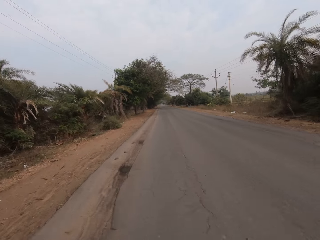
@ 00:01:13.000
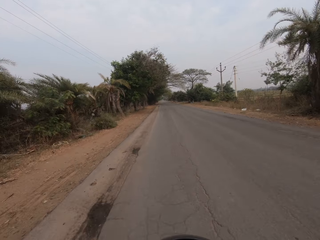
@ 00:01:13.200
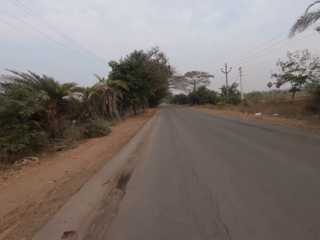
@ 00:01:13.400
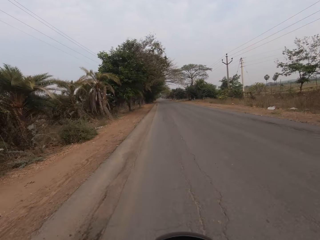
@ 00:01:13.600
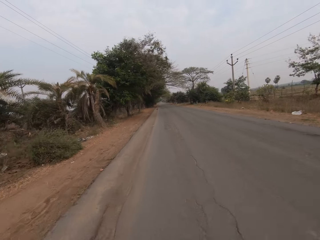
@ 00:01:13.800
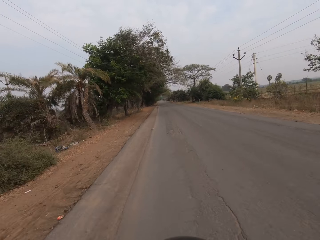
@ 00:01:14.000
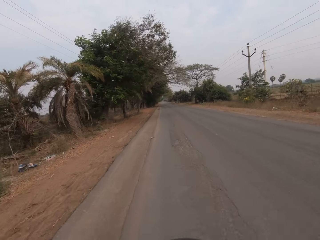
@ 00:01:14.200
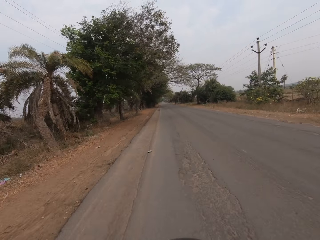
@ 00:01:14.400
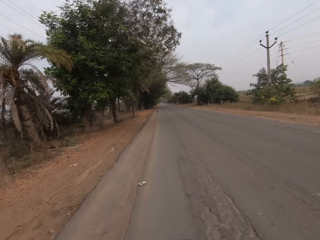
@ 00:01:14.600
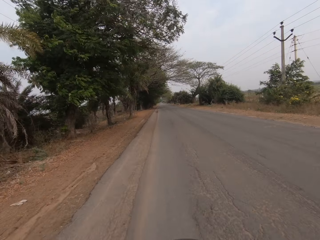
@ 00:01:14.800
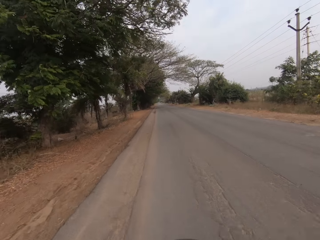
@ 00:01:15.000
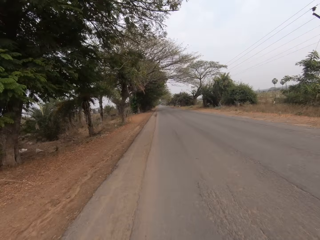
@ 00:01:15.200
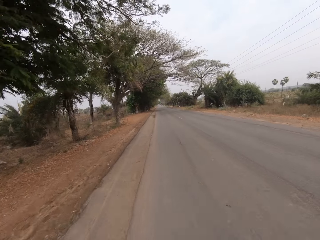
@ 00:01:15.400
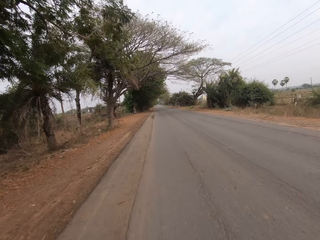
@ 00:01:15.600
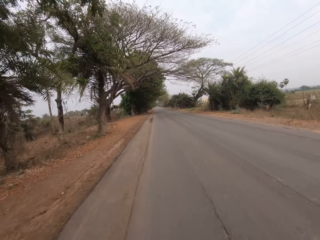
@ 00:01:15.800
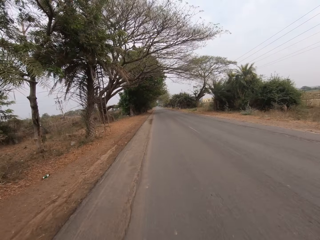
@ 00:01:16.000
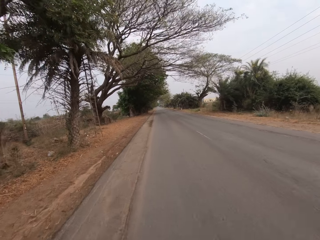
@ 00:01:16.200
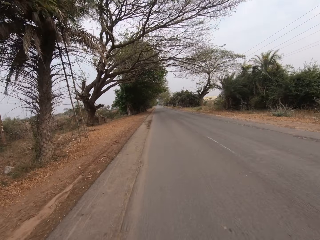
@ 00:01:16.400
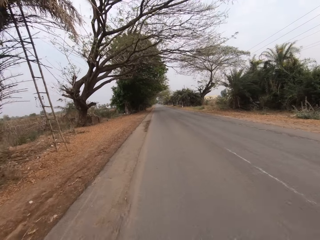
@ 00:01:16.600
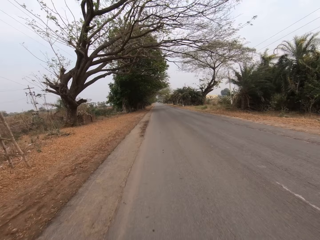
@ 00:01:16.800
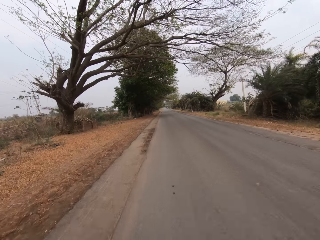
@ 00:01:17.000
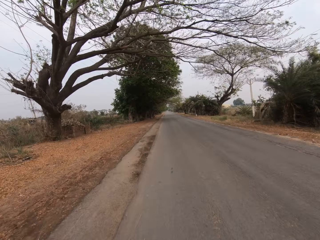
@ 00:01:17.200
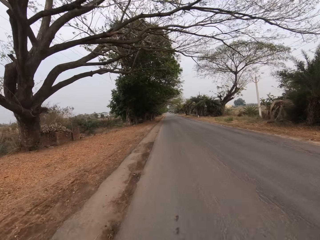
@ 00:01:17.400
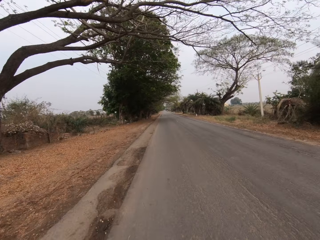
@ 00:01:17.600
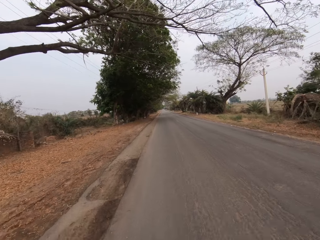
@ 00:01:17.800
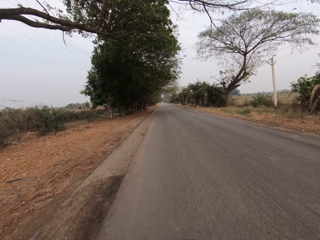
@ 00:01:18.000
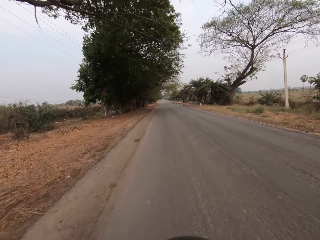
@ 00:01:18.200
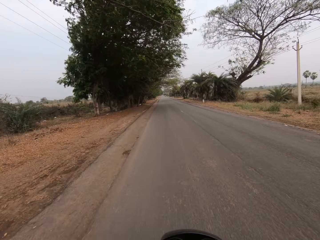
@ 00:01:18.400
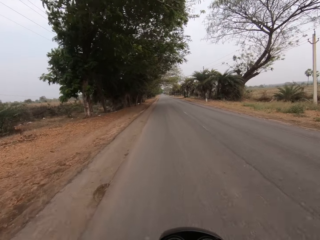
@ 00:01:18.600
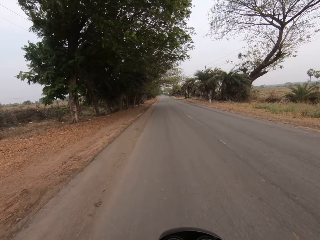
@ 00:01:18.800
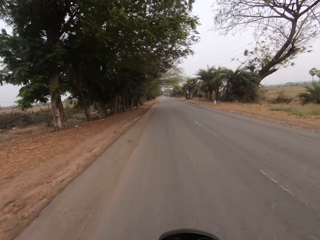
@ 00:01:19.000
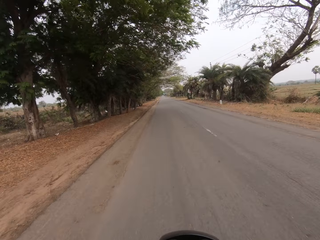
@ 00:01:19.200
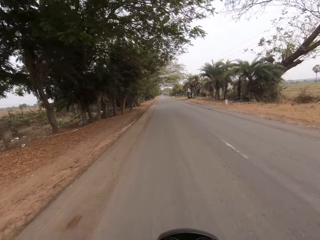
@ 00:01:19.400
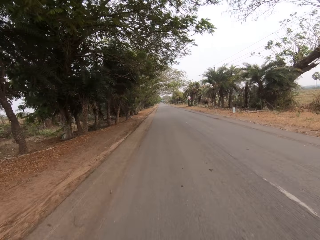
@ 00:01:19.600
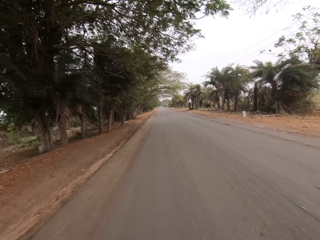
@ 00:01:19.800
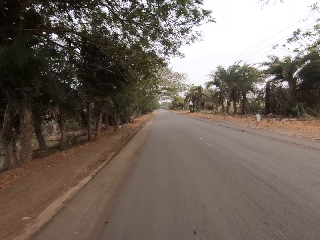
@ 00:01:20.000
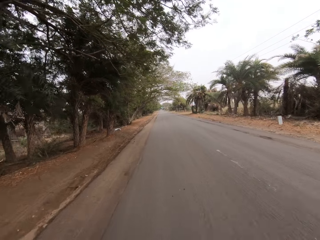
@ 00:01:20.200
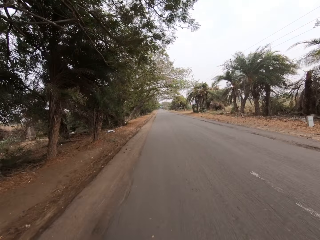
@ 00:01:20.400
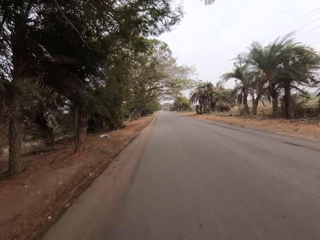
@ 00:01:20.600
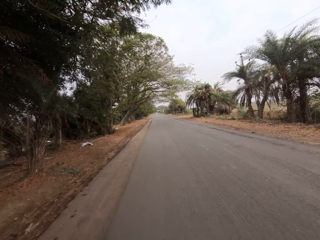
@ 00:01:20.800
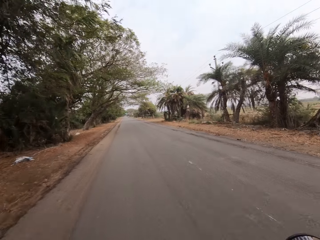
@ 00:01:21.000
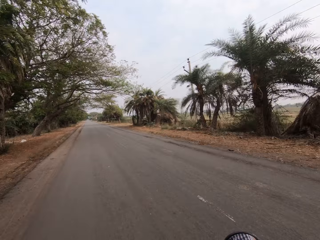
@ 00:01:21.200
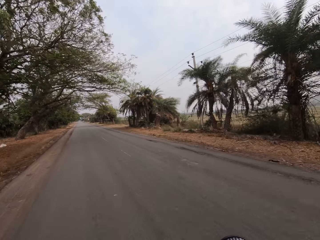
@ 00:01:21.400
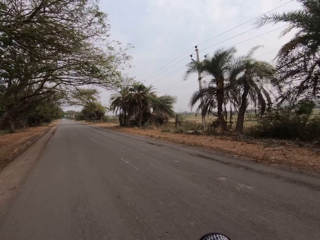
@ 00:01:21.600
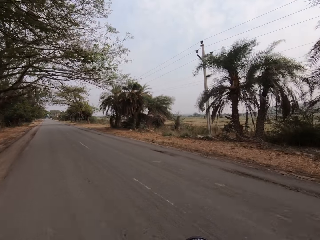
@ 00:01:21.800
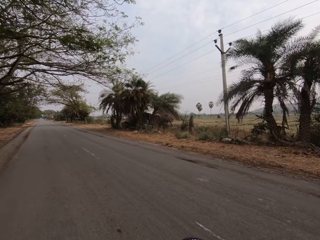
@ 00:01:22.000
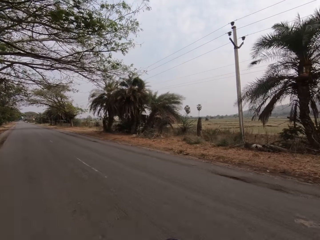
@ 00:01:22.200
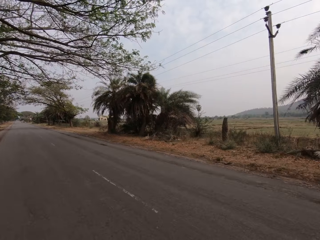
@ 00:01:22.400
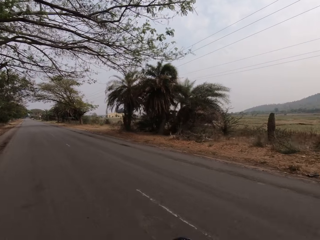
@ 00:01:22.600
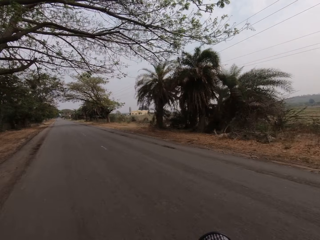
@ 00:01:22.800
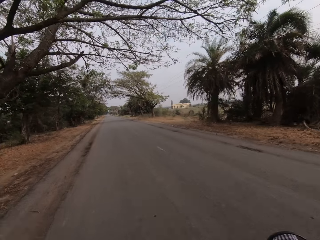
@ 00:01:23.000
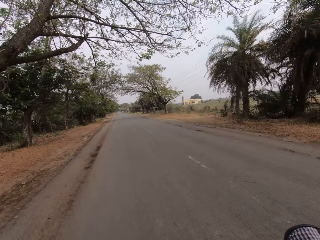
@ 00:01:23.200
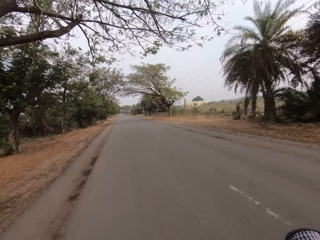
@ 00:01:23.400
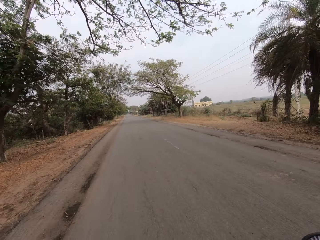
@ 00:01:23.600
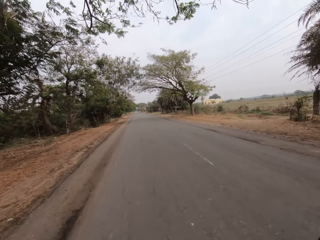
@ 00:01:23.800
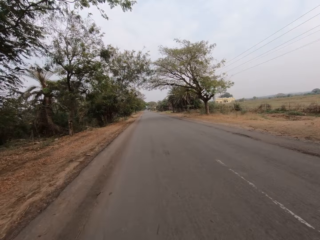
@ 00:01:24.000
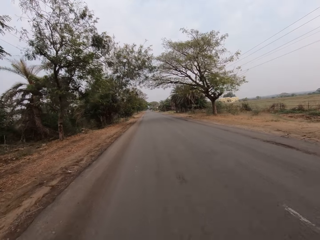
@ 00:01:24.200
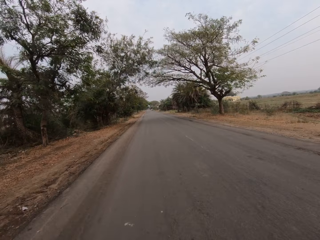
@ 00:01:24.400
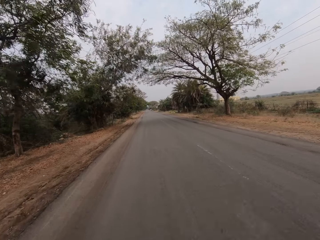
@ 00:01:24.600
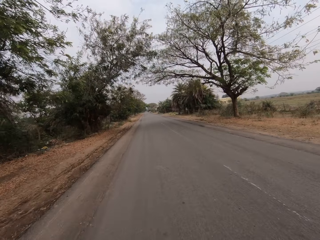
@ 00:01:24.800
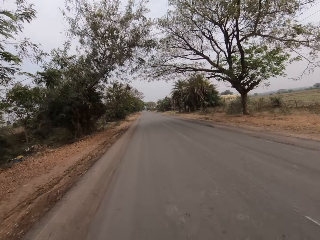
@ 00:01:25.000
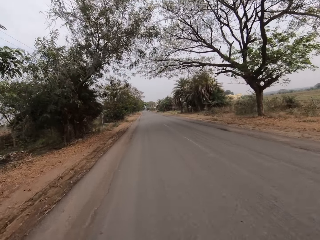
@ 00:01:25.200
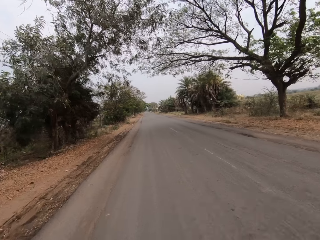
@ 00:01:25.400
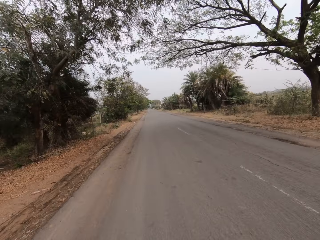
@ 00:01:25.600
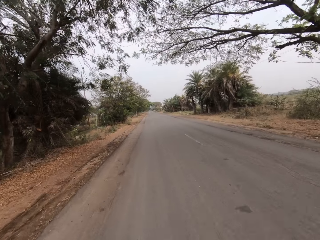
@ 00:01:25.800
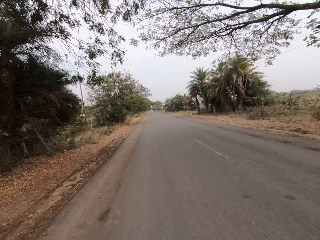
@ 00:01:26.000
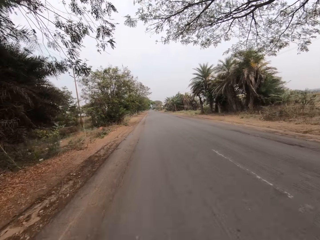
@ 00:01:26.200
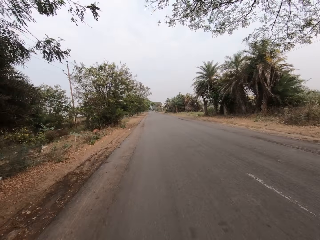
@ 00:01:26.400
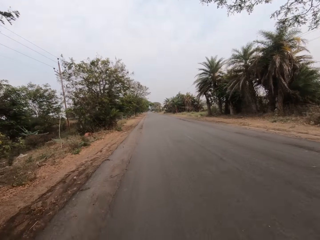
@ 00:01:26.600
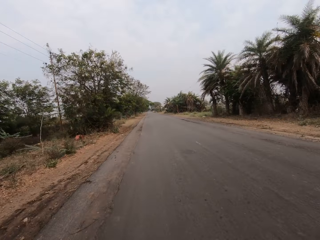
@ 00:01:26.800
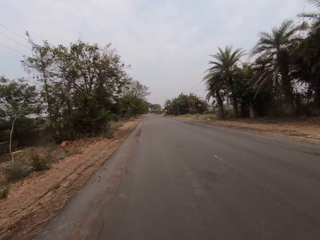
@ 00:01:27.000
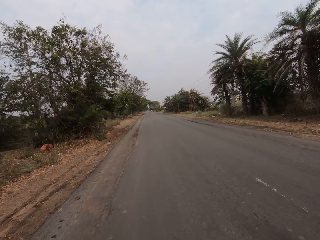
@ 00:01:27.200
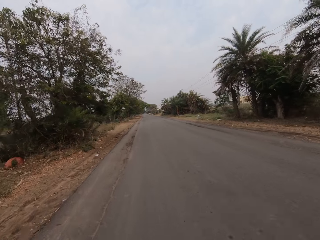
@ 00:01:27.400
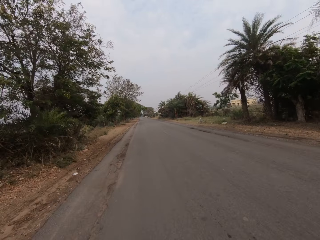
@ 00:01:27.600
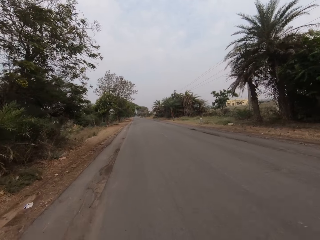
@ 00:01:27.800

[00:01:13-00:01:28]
The camera wearer looks at fields away. They look forward on a road and ride on the road.

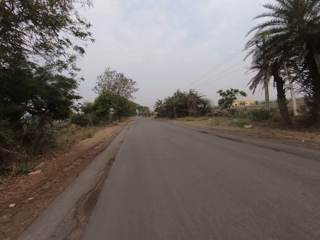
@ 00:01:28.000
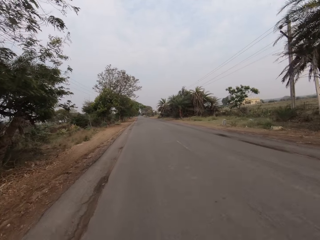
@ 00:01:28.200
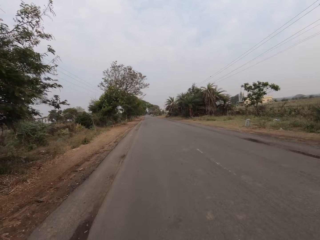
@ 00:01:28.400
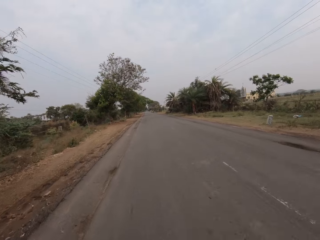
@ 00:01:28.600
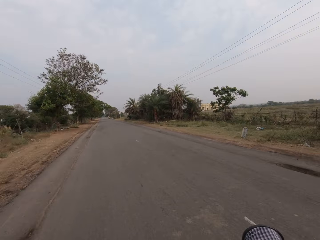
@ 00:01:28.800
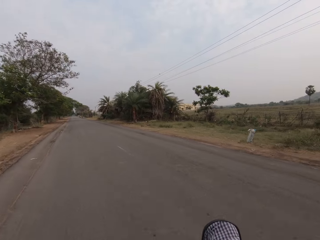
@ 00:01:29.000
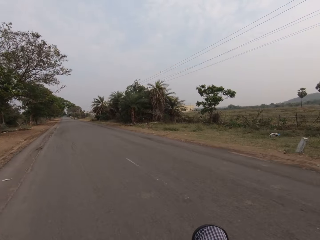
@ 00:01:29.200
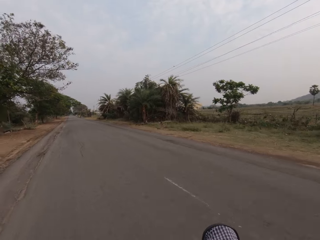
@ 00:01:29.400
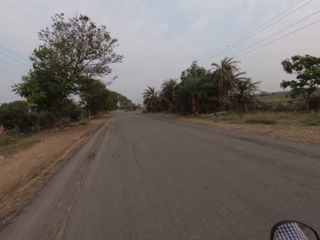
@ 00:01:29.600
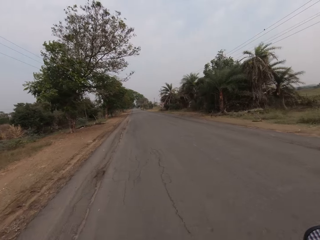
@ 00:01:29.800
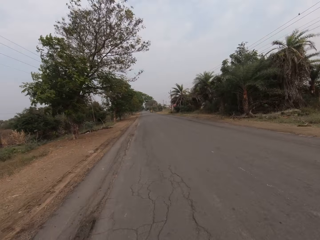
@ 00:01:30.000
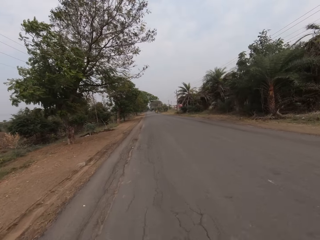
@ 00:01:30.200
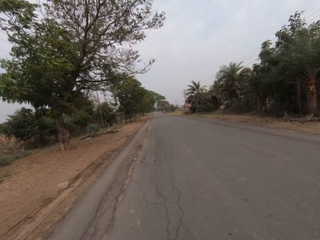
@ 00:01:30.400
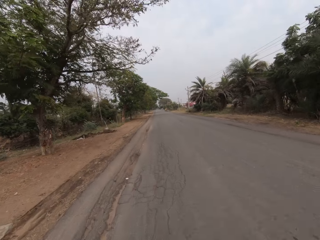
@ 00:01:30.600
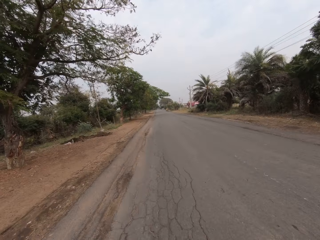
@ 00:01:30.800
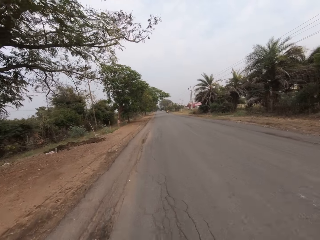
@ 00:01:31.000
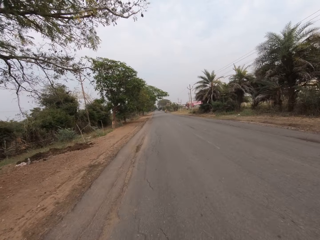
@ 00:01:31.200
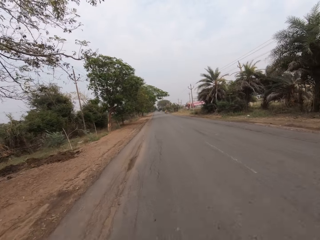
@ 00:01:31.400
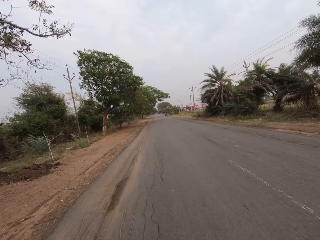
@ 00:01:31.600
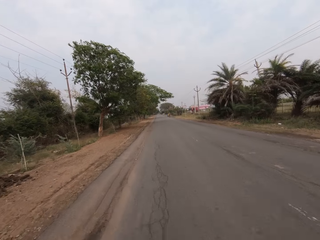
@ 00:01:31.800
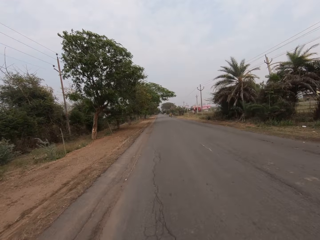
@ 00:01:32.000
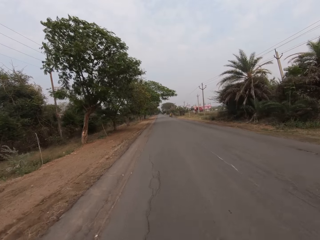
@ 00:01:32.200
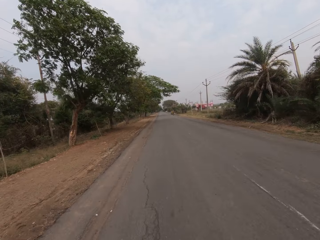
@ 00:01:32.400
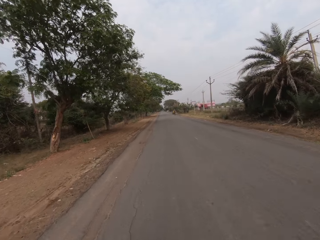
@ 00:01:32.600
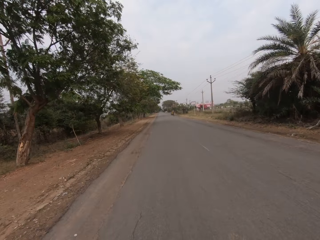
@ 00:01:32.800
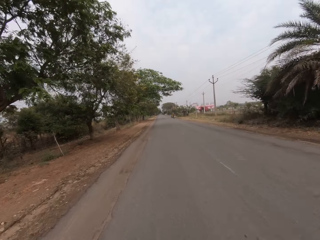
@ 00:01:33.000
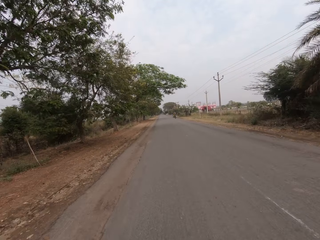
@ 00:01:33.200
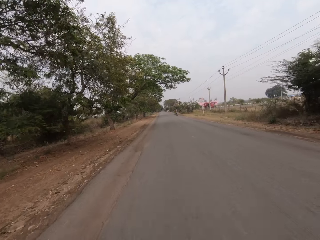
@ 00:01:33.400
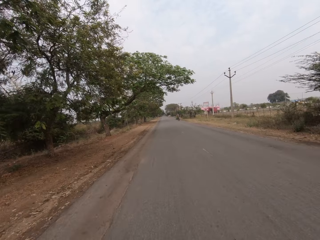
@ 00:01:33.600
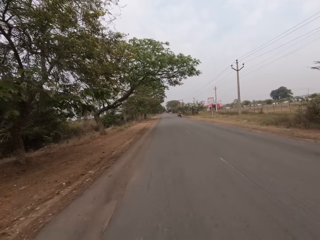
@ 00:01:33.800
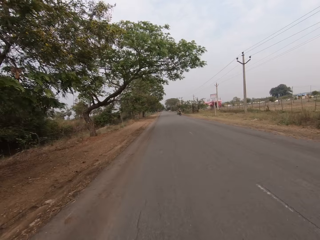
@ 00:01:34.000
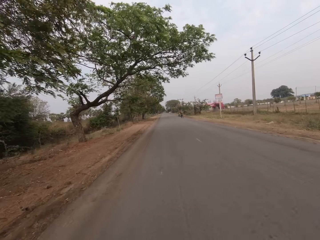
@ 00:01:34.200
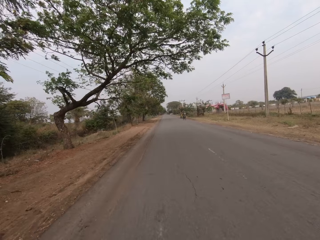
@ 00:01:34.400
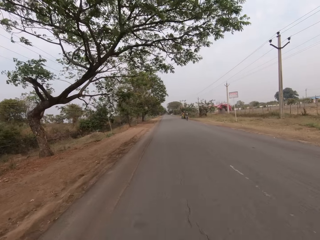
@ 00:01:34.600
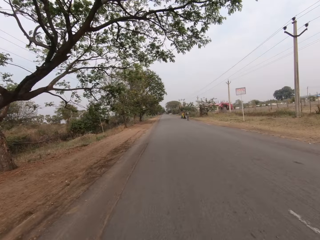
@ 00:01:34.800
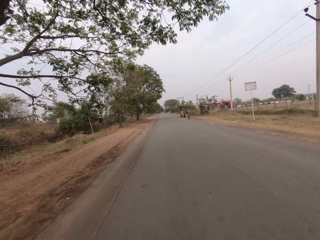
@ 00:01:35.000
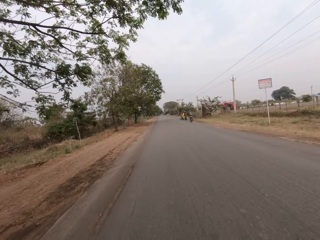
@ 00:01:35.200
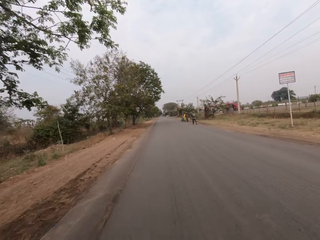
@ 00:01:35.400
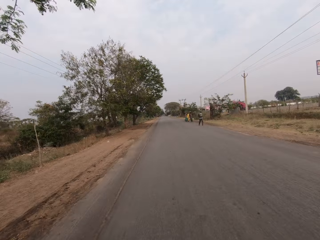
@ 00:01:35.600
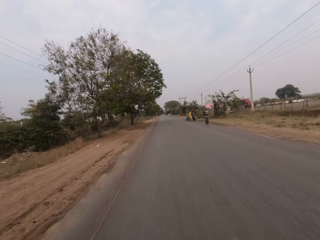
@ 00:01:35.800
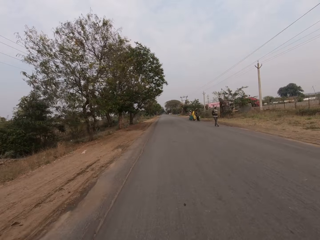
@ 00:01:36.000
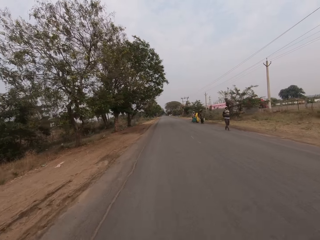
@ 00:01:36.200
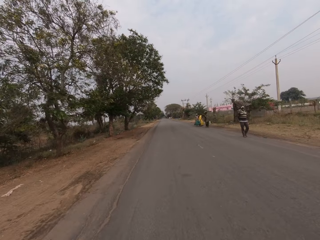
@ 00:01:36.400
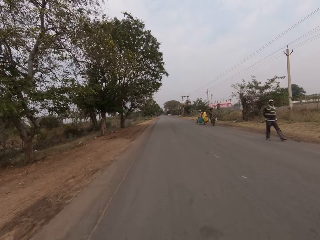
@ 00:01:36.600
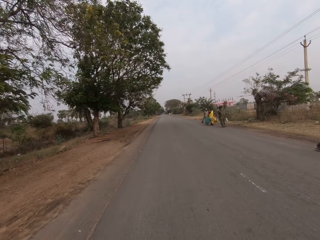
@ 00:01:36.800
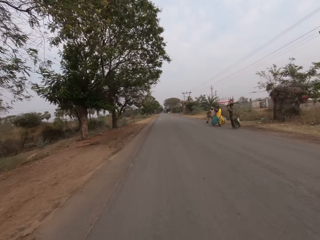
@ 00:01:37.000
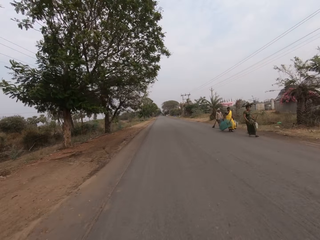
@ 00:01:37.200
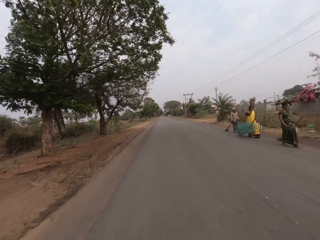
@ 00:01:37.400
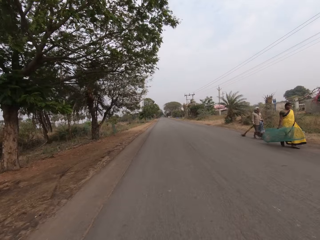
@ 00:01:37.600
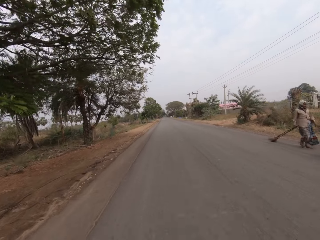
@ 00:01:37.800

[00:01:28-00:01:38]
The camera wearer looks at fields away. They look forward on a road and ride on the road.
